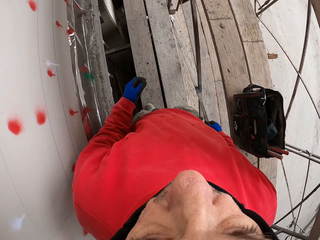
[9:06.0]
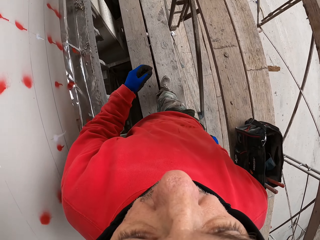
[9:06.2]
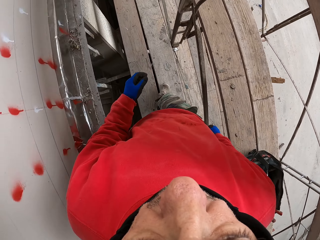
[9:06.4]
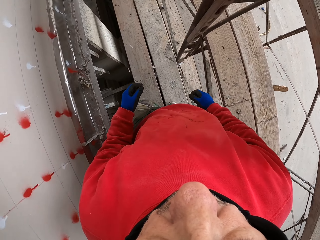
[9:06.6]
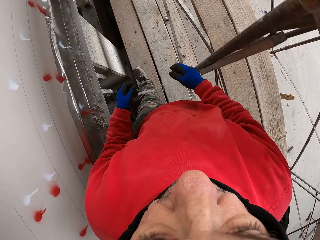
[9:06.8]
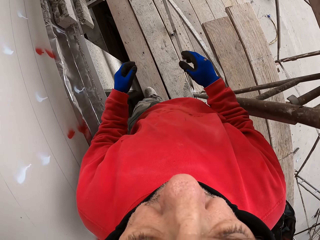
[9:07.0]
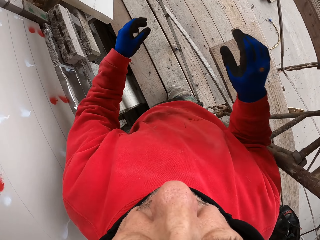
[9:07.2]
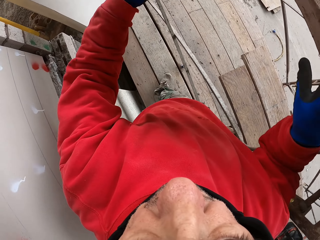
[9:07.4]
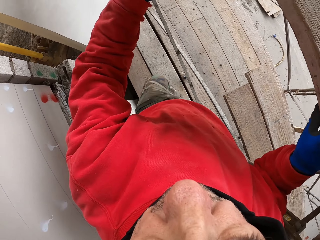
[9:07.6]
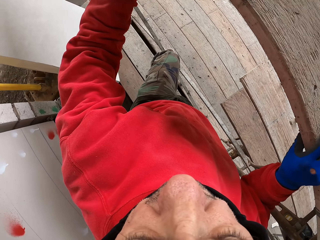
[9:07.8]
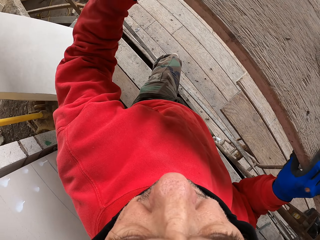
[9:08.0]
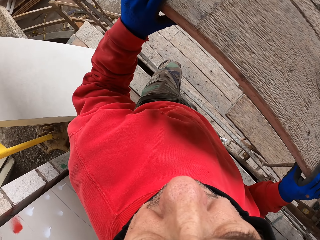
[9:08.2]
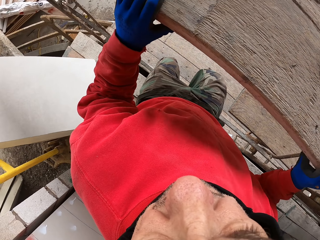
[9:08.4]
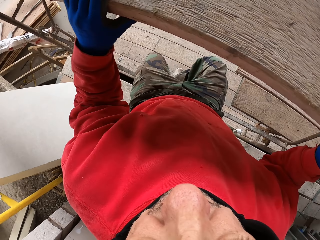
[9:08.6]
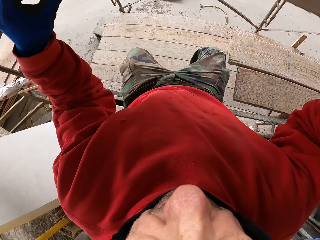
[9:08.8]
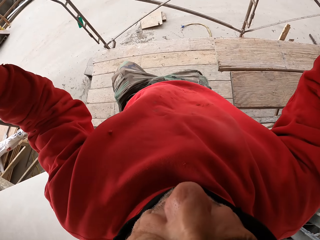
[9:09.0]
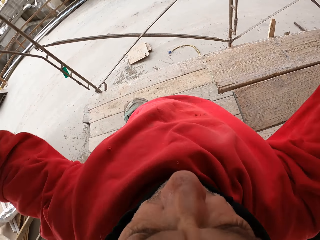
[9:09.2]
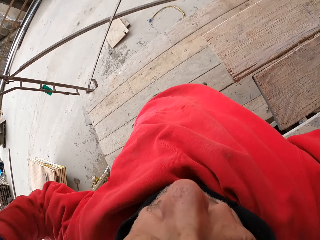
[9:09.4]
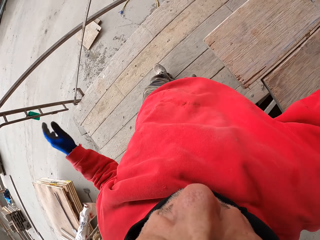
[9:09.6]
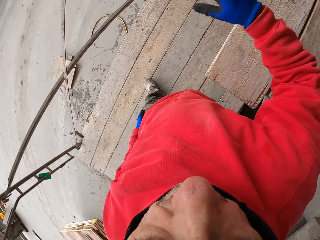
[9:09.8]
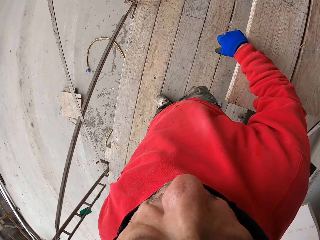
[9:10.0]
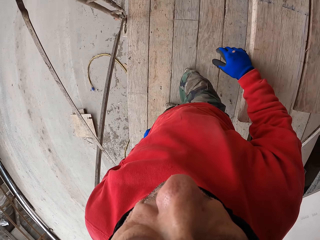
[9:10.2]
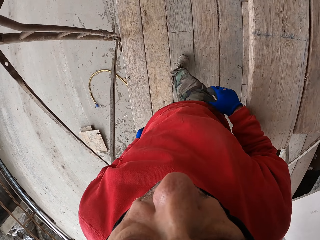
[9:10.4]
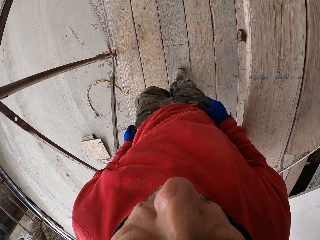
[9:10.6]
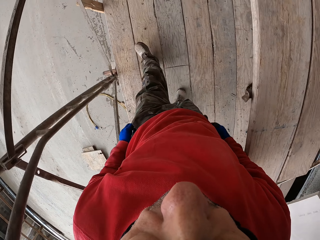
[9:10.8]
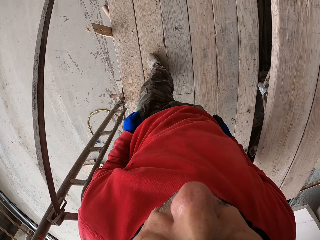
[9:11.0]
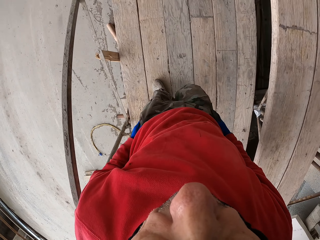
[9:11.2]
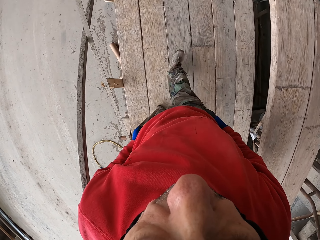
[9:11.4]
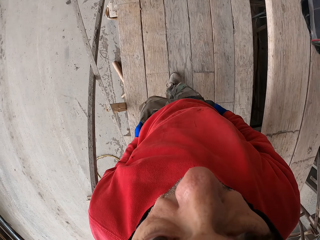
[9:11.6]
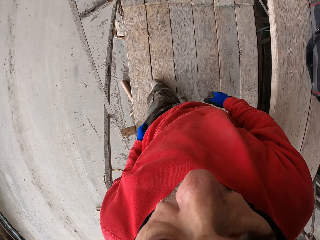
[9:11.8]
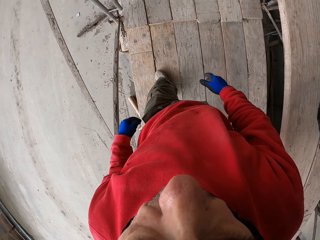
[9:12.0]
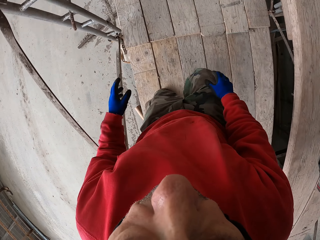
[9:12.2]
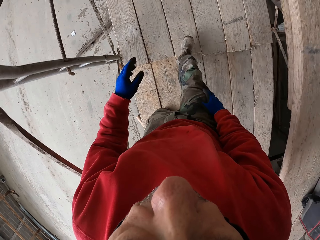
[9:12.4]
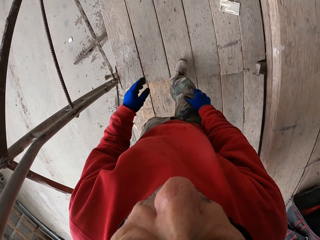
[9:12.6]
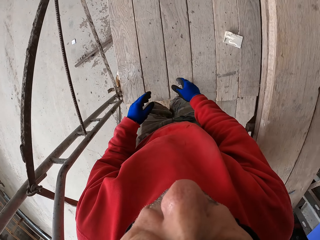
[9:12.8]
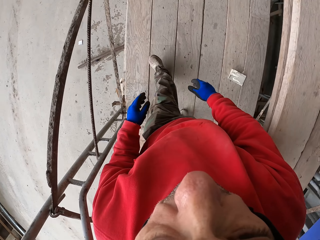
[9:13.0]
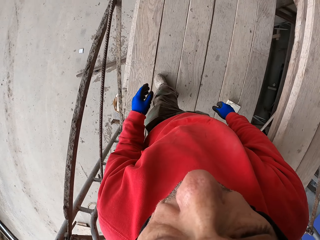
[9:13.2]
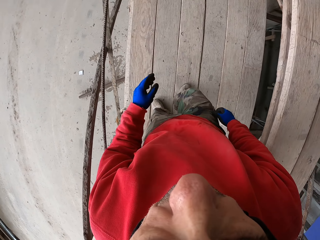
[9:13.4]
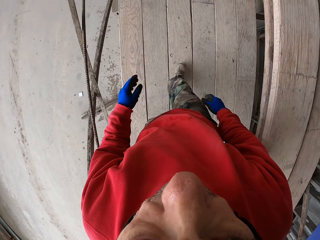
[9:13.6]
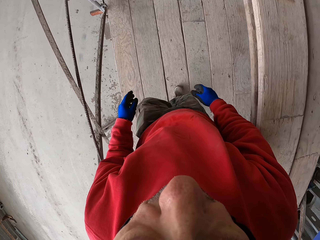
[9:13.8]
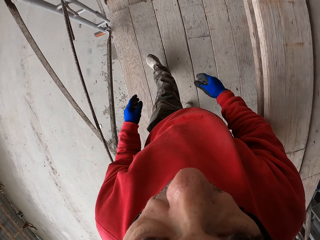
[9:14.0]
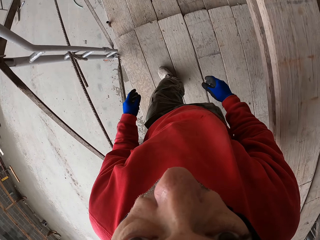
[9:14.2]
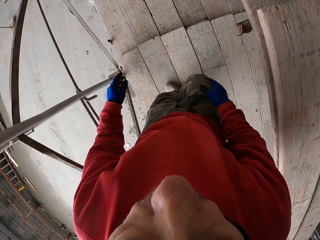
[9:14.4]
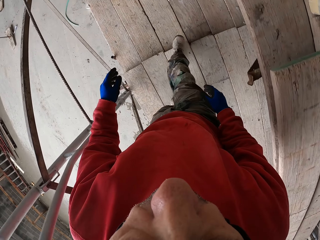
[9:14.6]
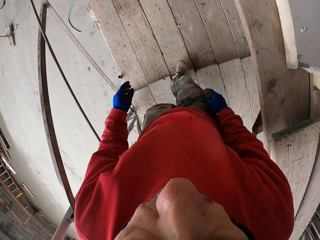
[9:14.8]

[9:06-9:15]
The camera wearer holds the wood. They jump on the lower wooden surface and walk on the wooden surface.

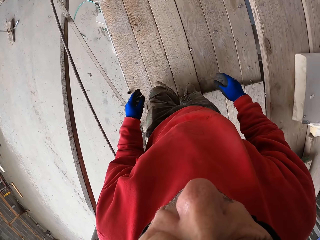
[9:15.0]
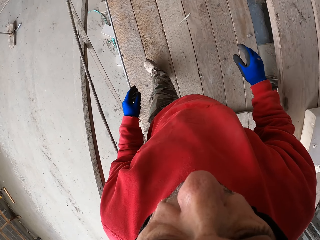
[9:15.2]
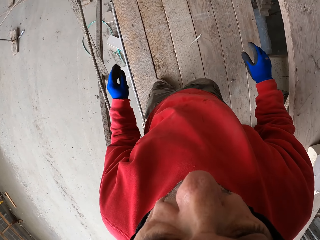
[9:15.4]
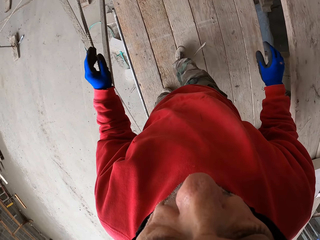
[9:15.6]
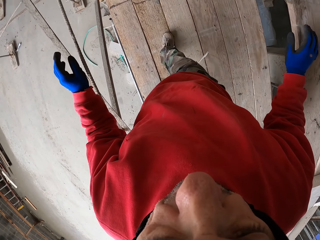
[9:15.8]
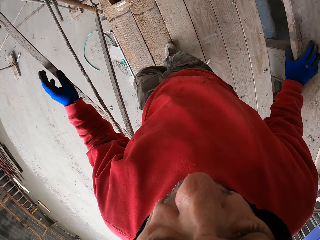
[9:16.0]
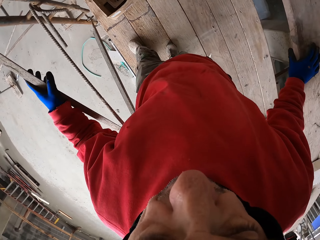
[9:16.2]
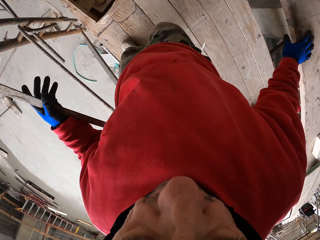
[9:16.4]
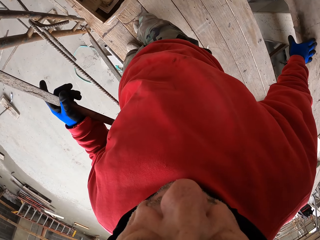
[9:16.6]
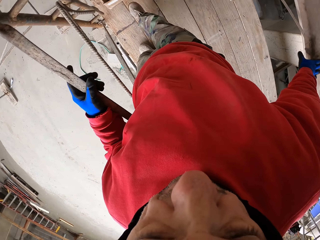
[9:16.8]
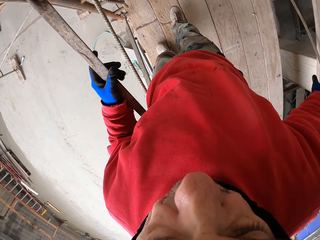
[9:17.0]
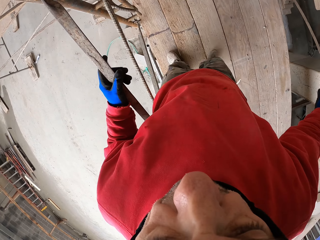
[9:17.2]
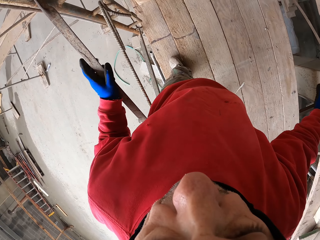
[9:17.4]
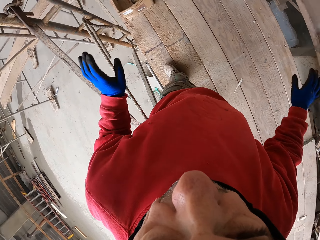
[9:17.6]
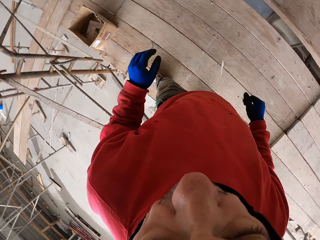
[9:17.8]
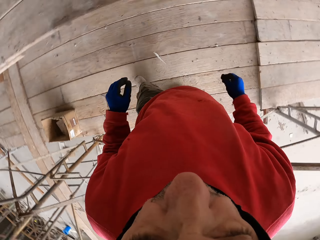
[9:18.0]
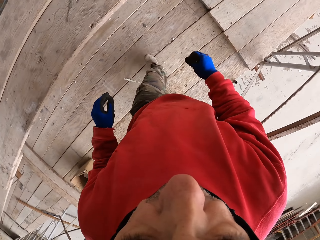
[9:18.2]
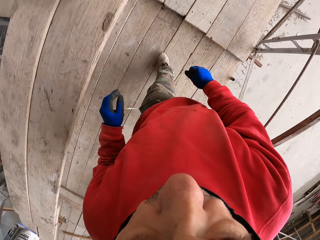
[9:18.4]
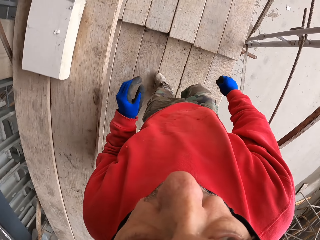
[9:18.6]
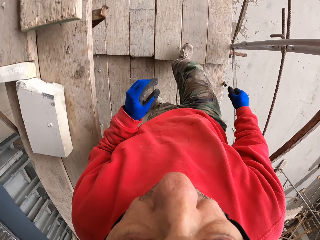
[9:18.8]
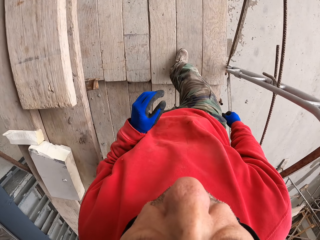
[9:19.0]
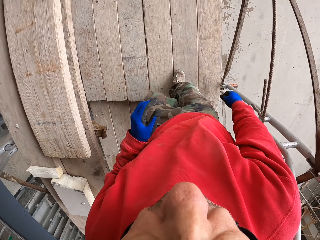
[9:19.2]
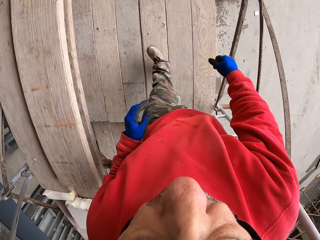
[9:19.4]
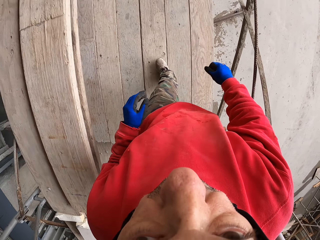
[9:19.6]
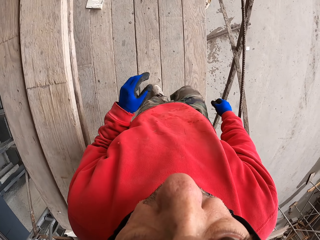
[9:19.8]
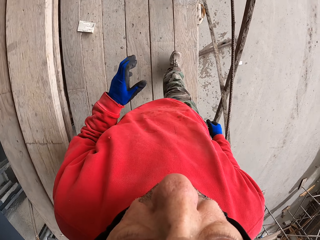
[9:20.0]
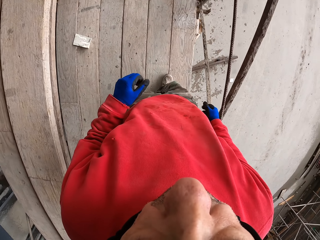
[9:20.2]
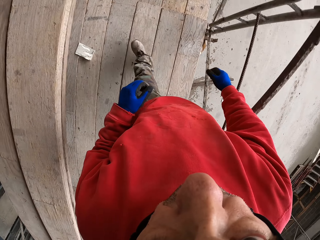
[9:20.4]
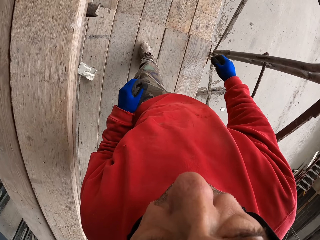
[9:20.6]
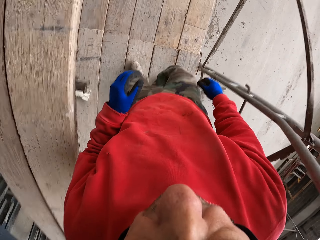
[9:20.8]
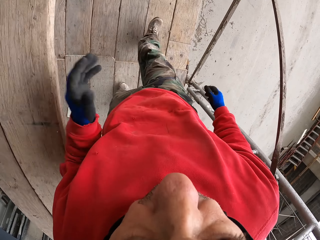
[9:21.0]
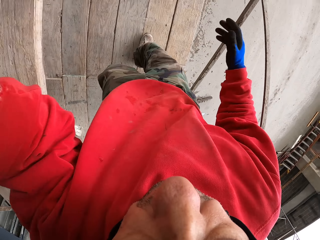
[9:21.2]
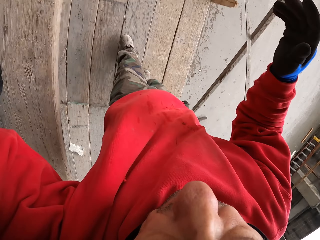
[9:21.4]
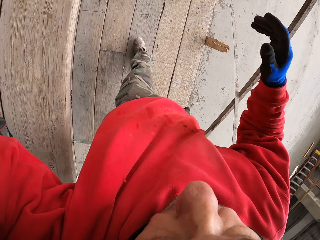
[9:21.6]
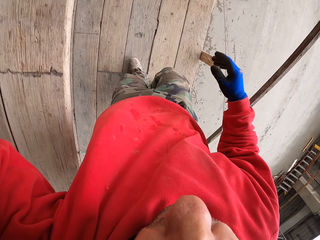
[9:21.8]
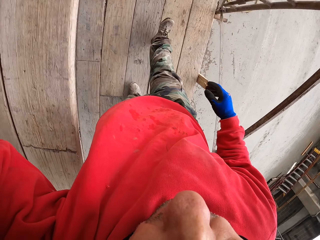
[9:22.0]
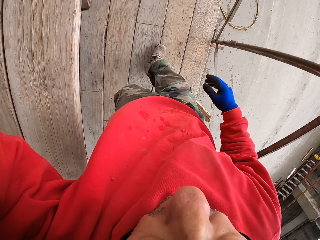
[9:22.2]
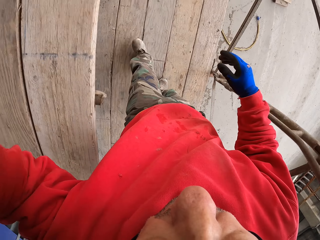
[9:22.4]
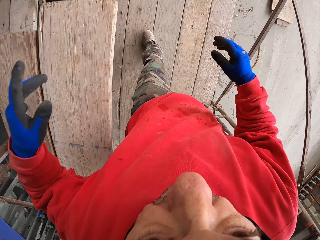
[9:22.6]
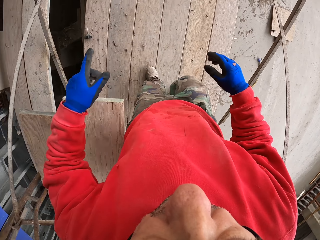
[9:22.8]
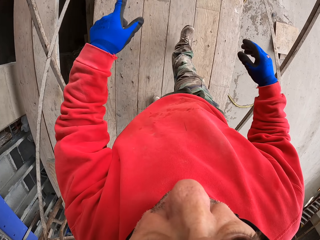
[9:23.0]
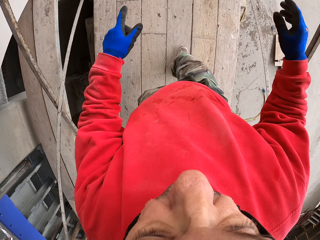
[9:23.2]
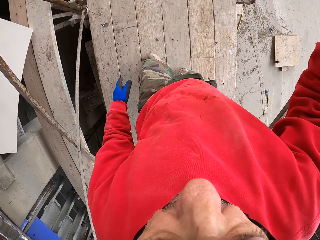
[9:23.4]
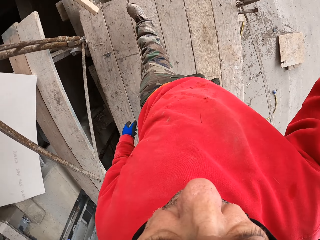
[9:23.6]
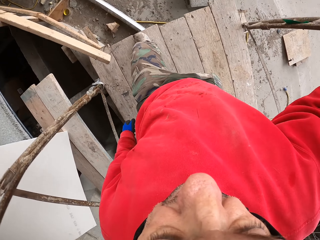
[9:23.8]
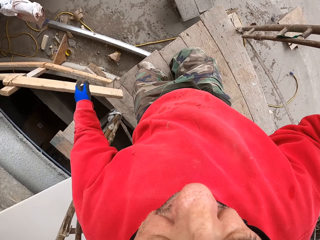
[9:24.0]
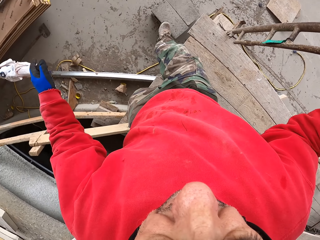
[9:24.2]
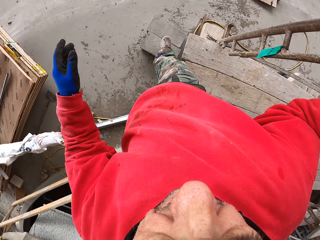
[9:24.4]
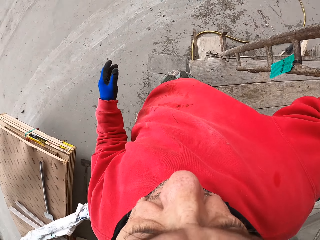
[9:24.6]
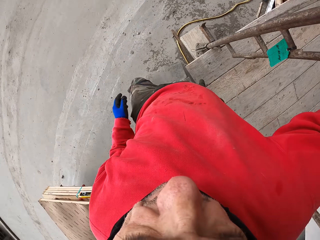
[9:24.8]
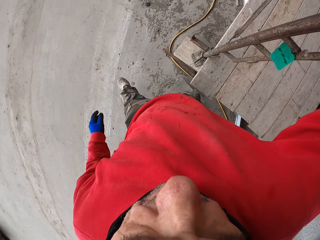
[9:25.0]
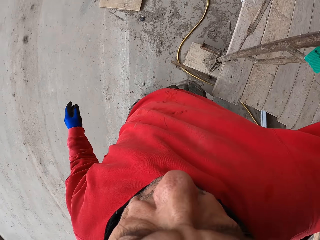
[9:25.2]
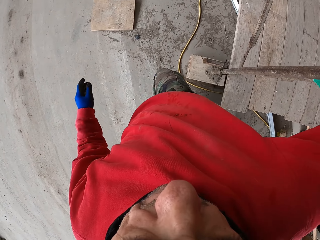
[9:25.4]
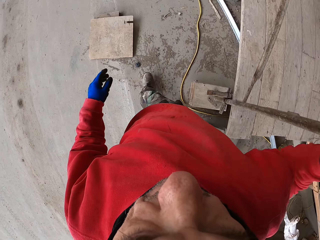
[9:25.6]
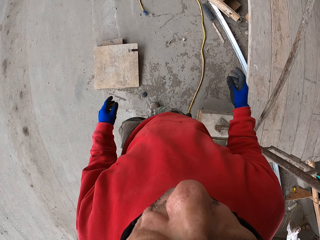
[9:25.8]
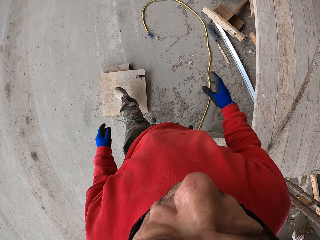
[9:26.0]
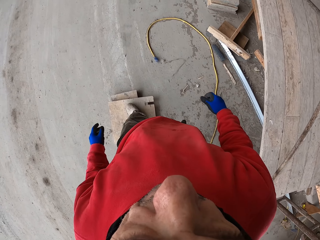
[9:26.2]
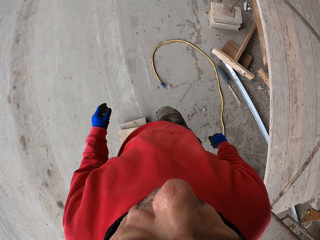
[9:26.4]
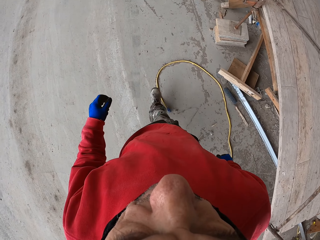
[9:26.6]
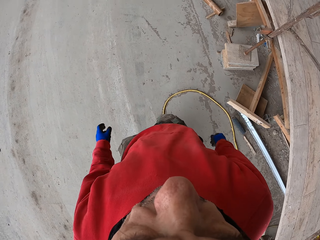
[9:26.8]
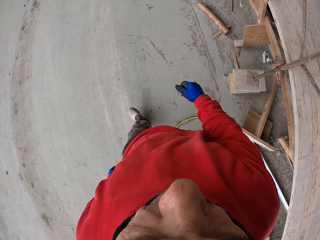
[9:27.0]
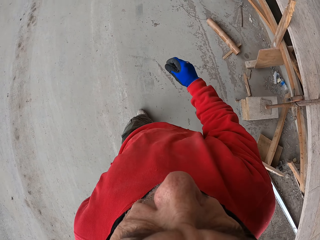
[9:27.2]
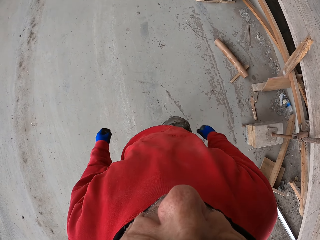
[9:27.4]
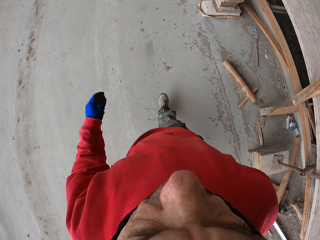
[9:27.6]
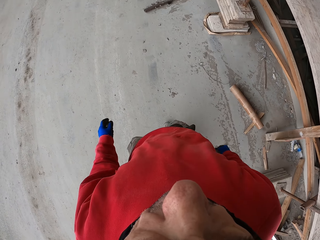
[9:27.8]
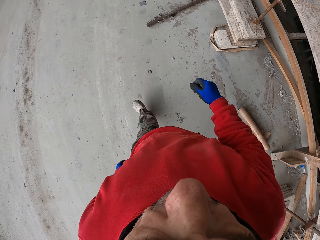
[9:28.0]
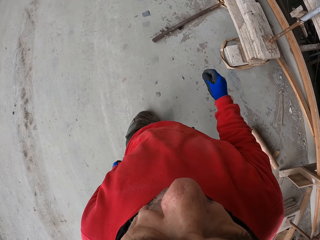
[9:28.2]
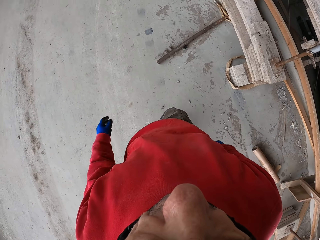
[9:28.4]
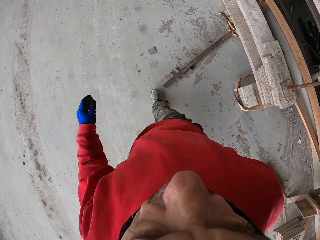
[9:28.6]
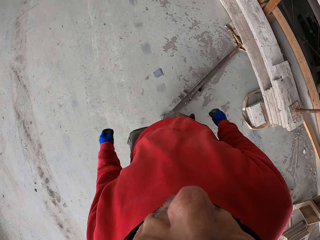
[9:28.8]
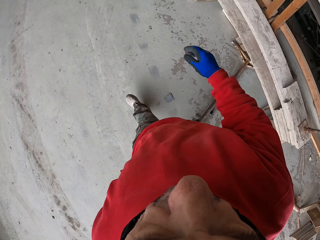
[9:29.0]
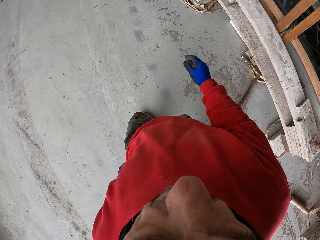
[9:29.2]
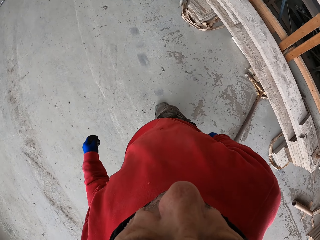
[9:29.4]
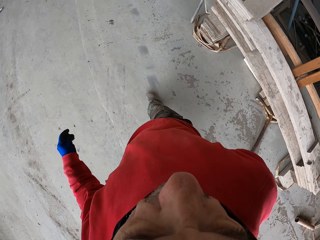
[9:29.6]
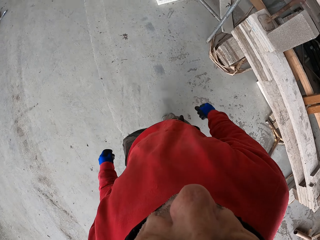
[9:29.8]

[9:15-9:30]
The camera wearer touches the steel and touches the wood. They kick the box and push the box with the leg. They turn around, look around, and walk around the workshop. They walk and lift the hand up. They walk and touch the steel.
